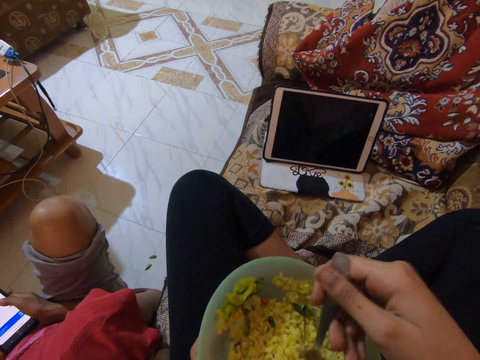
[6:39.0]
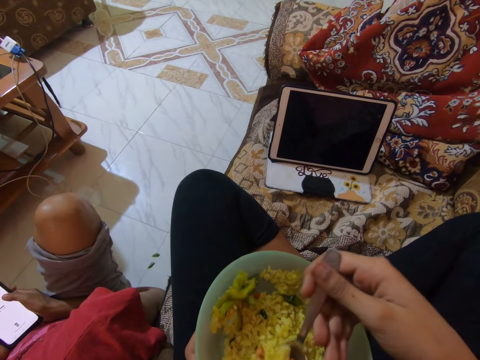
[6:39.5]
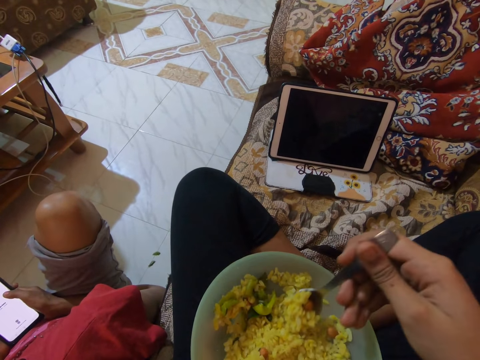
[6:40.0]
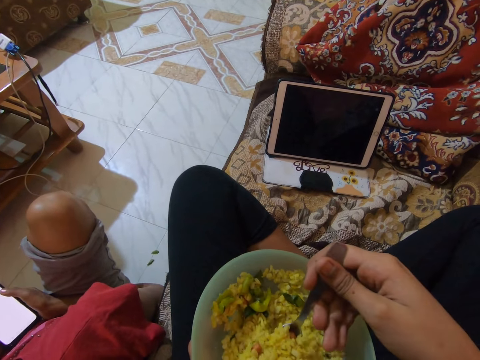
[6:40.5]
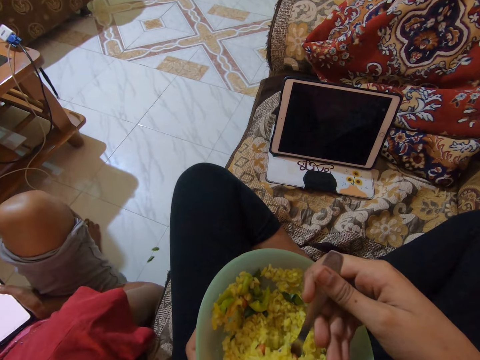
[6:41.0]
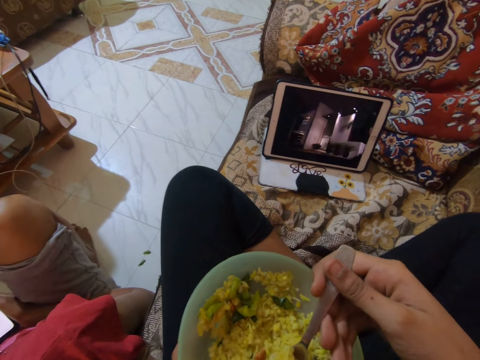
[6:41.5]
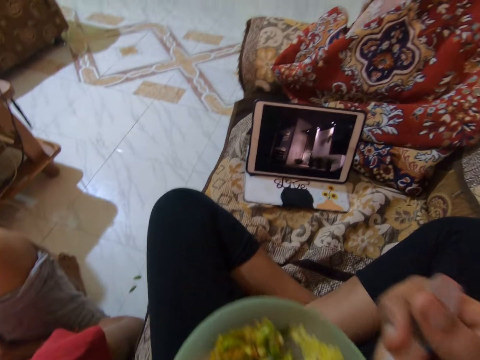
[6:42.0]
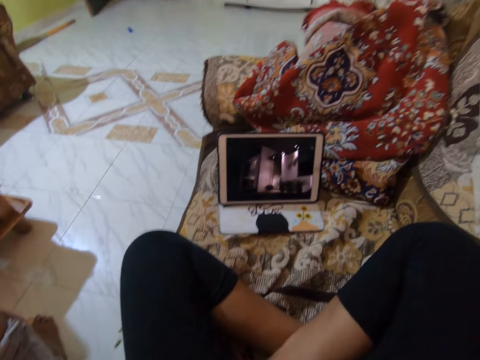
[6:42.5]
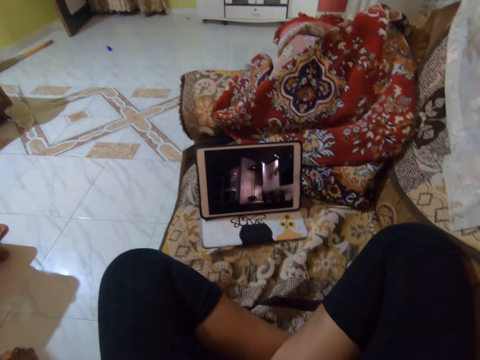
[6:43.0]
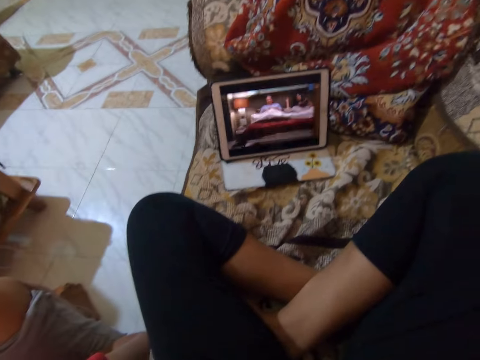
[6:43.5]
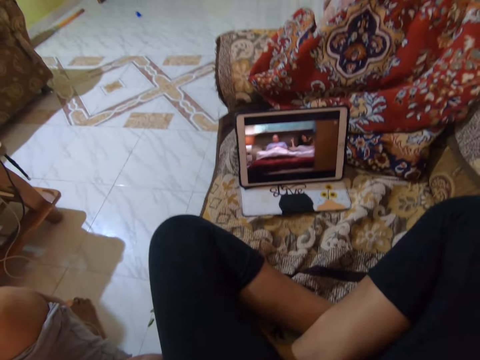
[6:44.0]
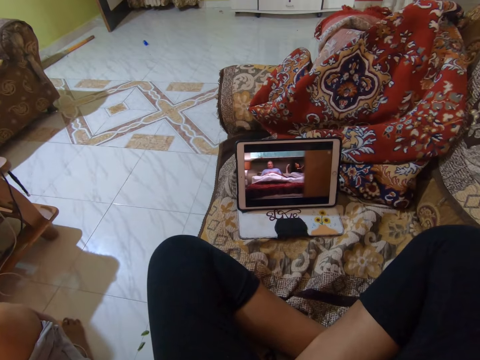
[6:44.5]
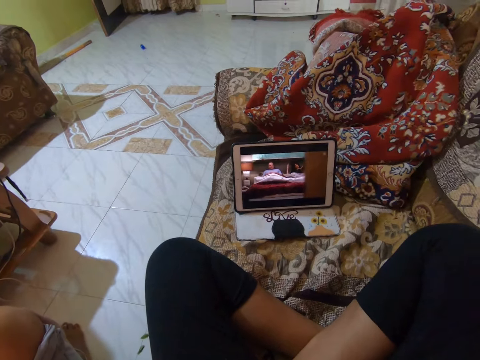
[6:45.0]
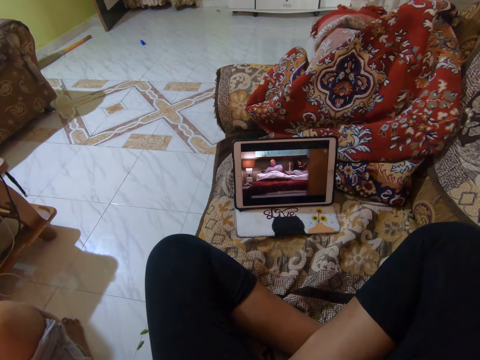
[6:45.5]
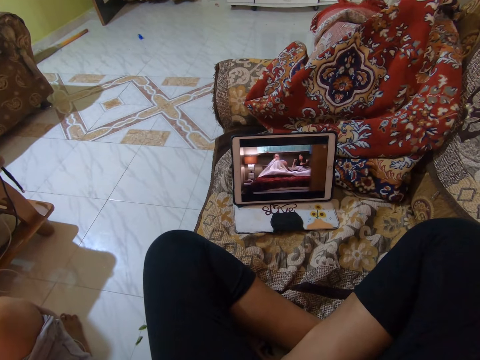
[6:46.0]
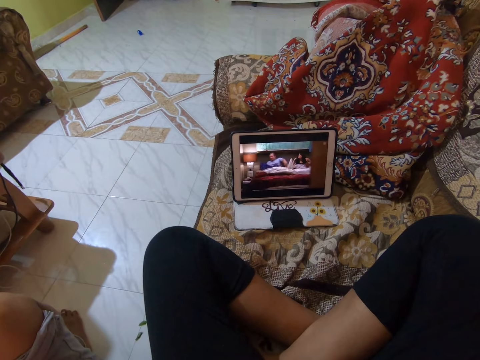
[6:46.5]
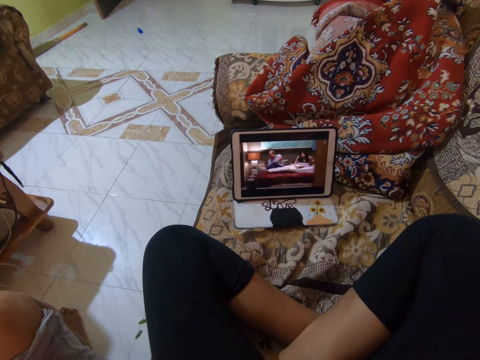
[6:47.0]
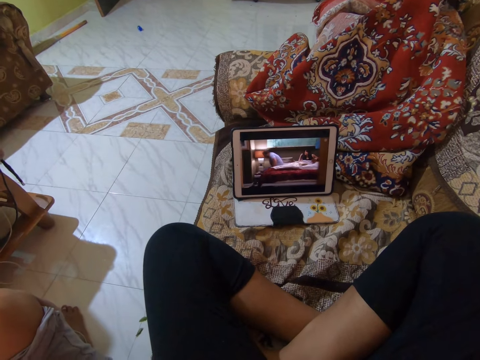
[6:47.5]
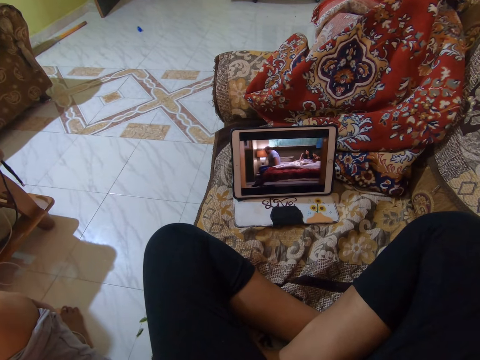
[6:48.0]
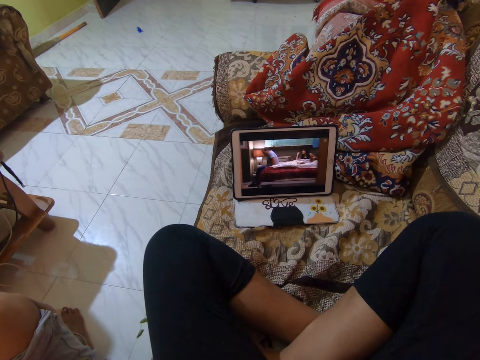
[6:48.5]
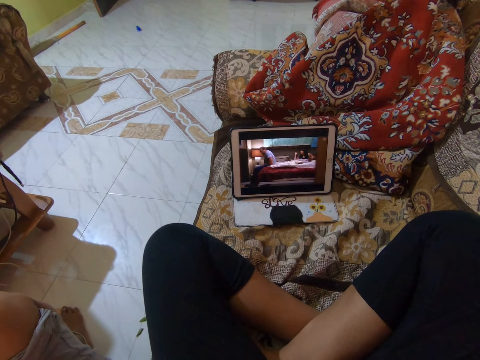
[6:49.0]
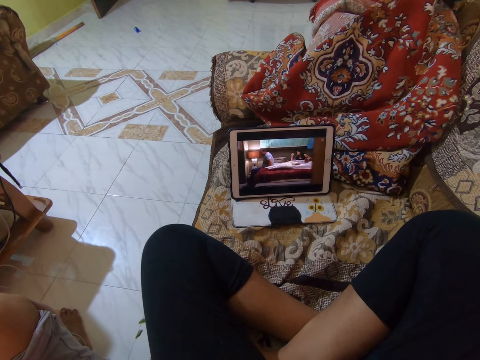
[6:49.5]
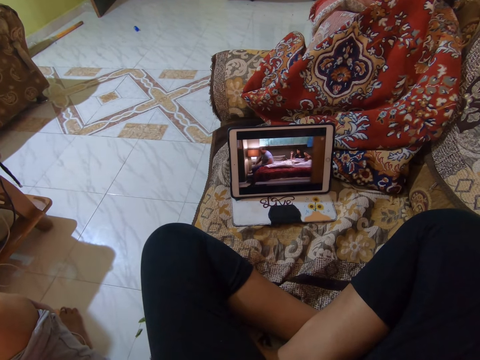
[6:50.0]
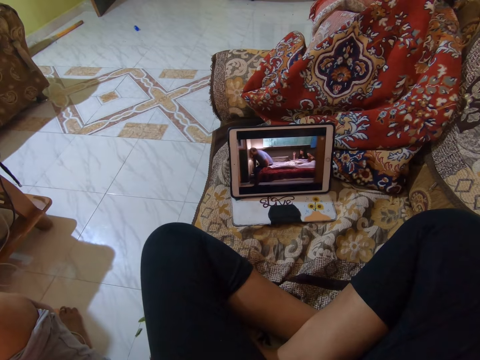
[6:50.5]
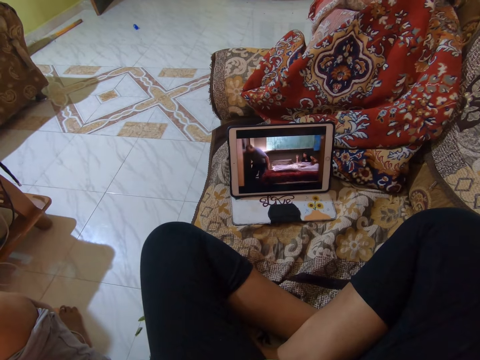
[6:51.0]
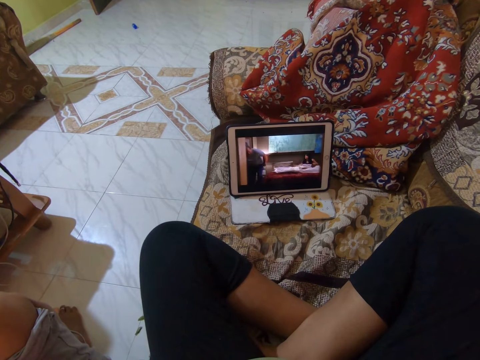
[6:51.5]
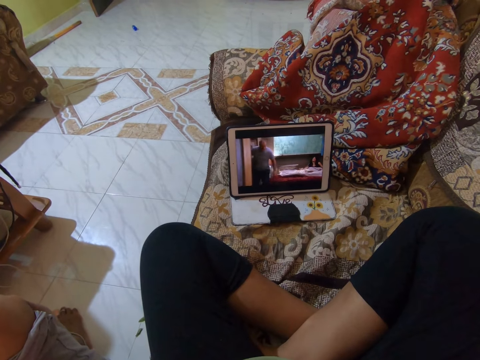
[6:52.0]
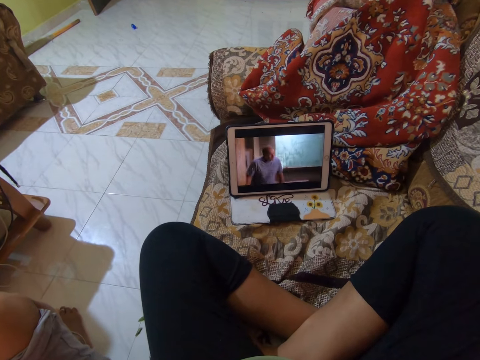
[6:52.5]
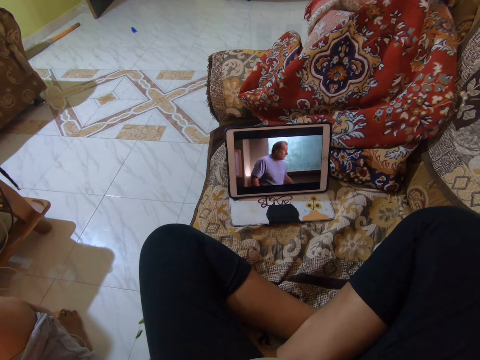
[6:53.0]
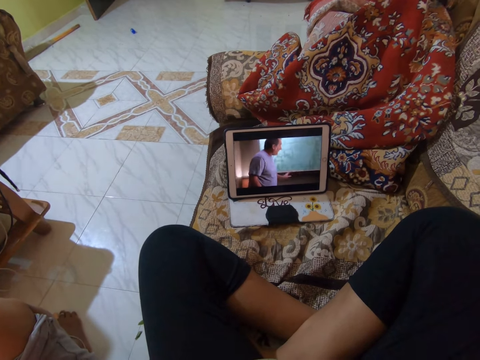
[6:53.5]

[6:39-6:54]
The camera wearer scoops the rice with a spoon. They eat the rice. They watch a movie with a tablet.

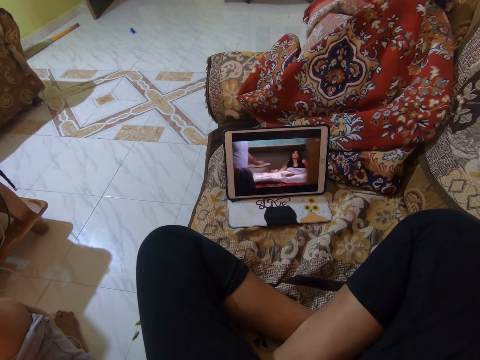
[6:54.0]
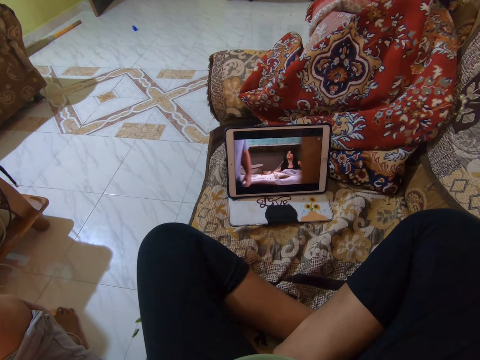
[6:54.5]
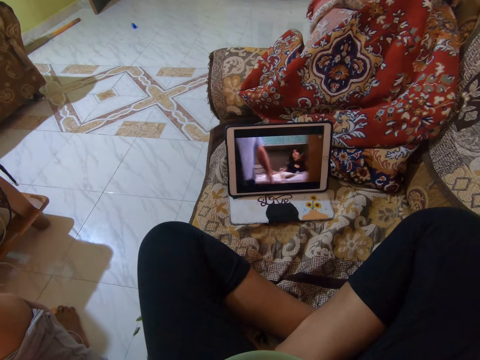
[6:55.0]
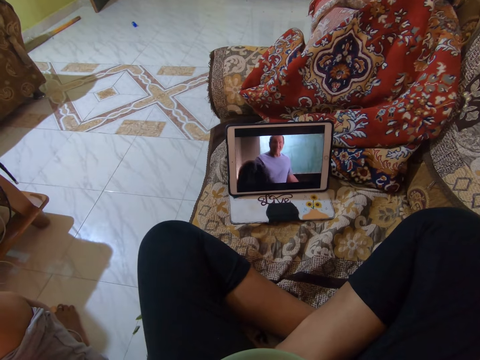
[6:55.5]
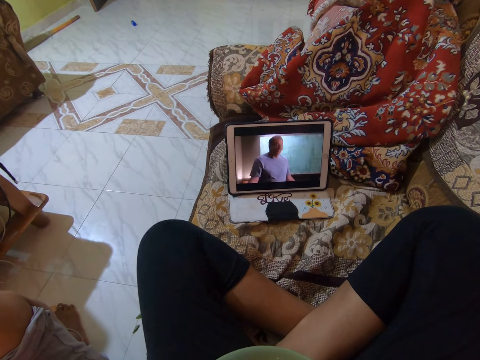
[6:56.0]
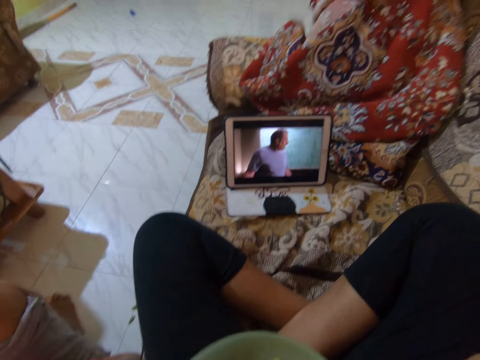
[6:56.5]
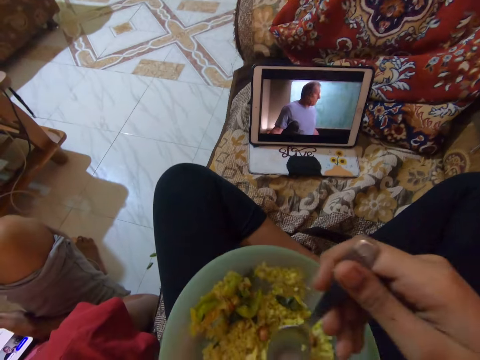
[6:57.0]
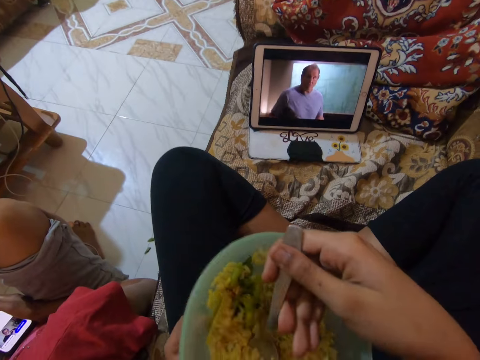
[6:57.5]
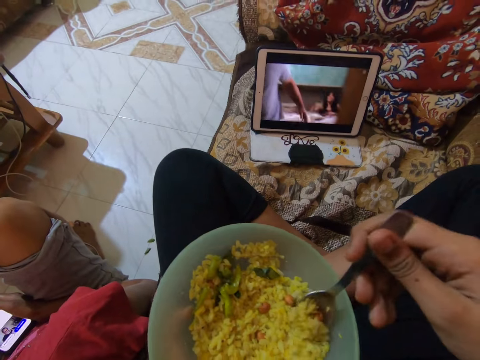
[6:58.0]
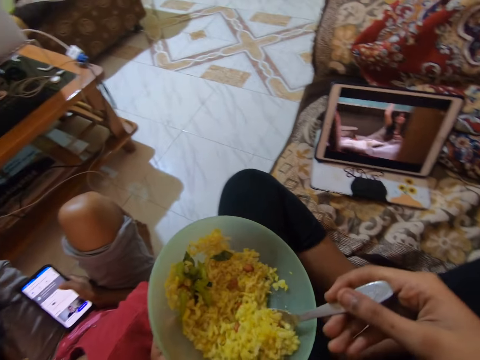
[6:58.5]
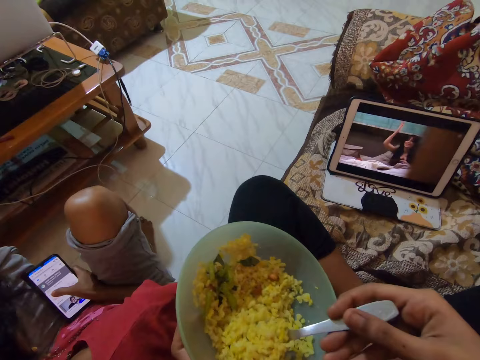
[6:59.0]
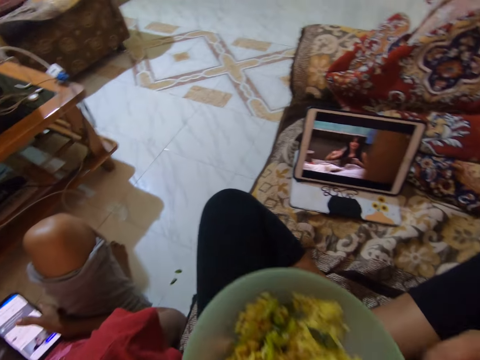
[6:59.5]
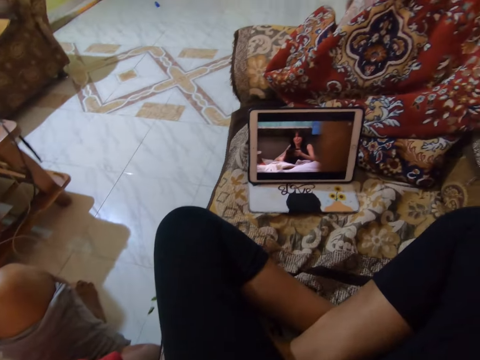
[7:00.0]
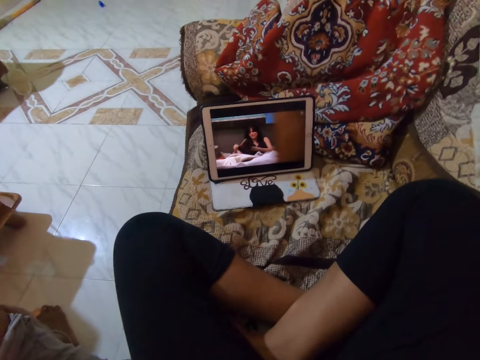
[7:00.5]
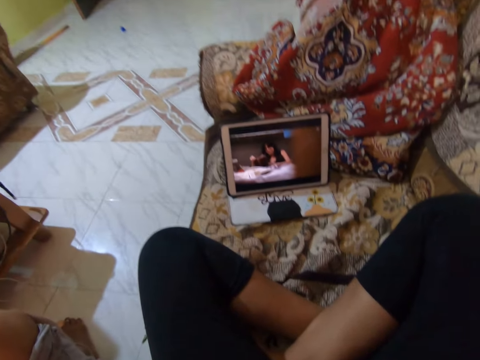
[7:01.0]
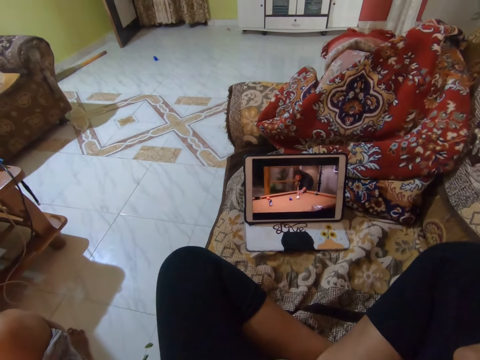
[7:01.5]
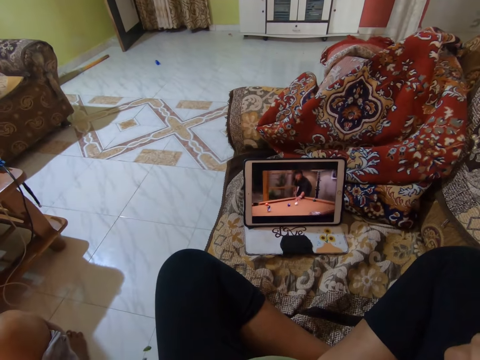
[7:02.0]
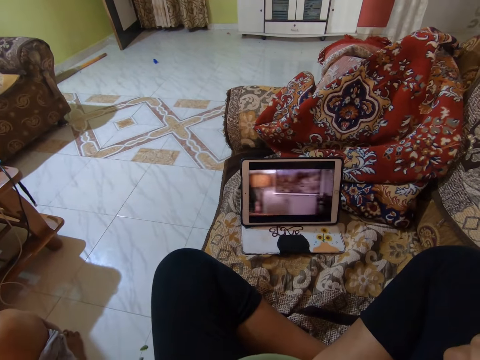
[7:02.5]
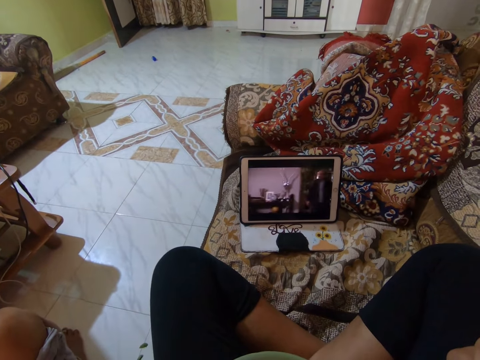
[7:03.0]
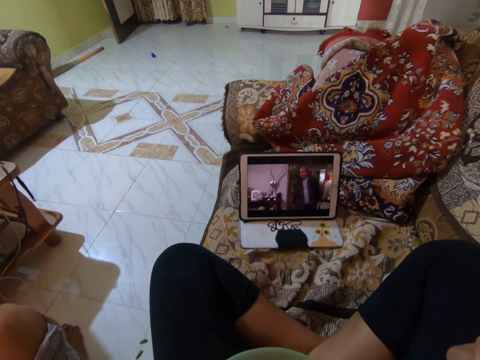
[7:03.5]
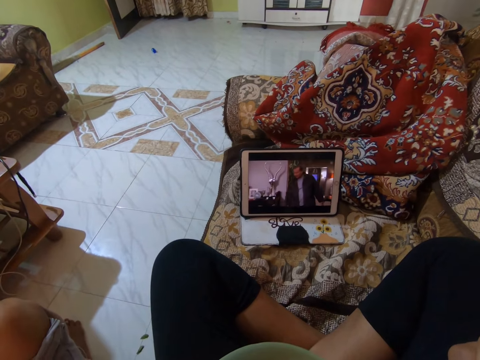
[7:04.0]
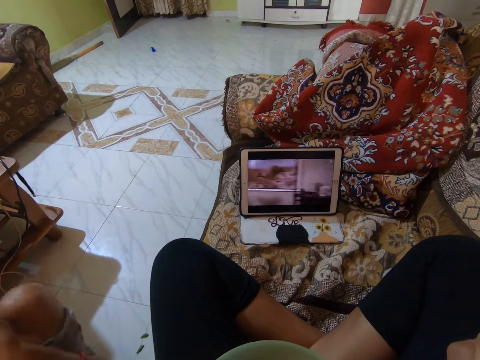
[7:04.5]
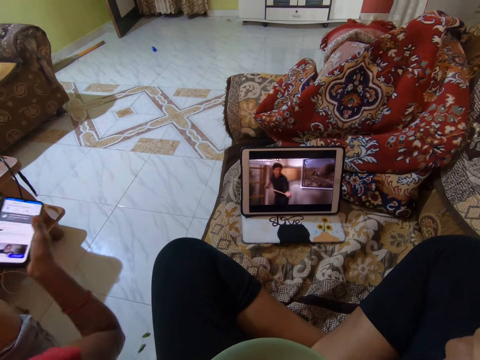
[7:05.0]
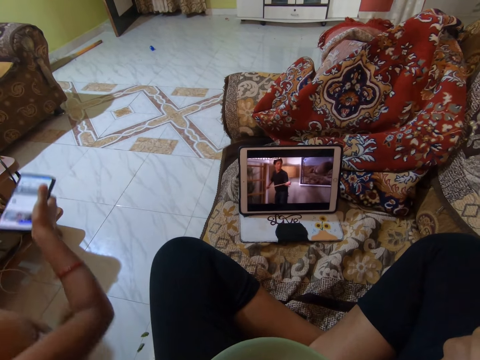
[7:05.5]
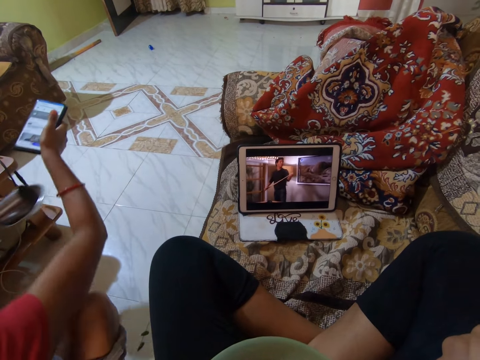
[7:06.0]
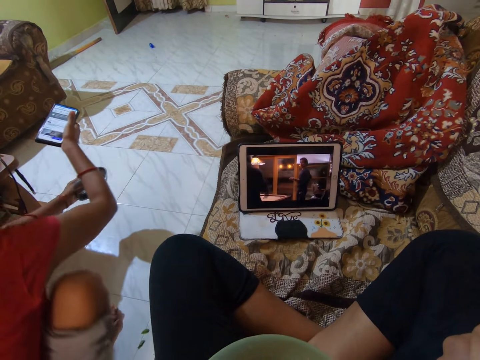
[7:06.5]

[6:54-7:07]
The camera wearer scoops the rice with a spoon. They eat the rice. They watch a movie with a tablet.
